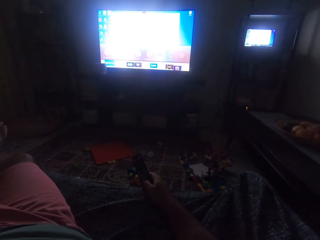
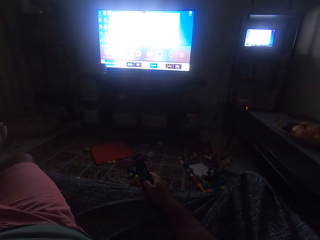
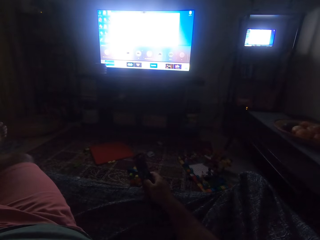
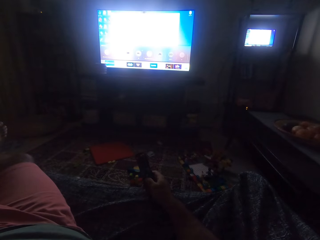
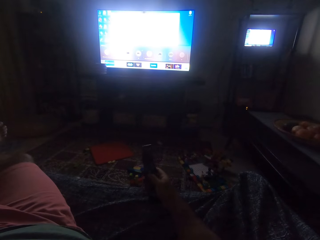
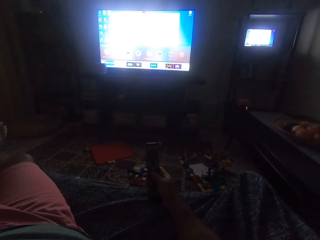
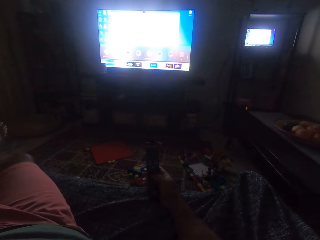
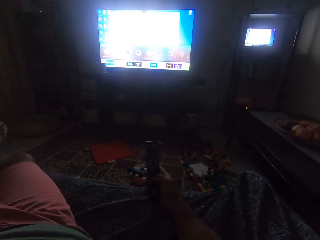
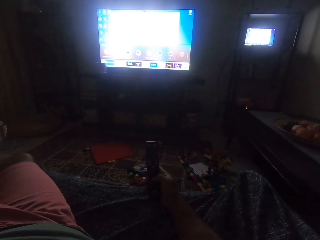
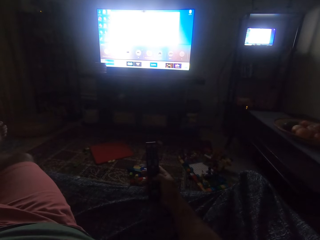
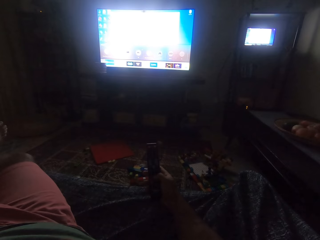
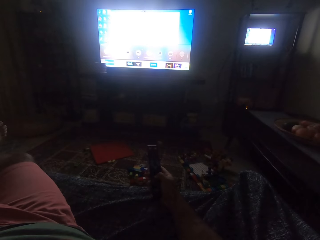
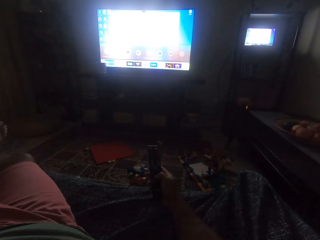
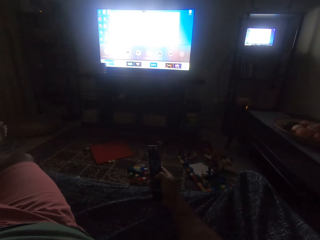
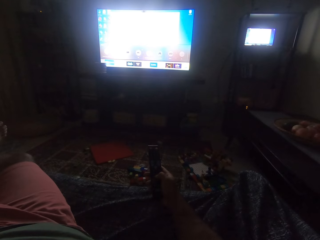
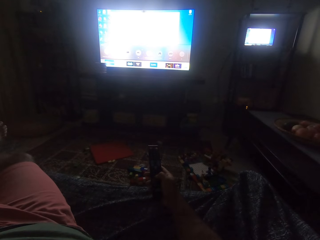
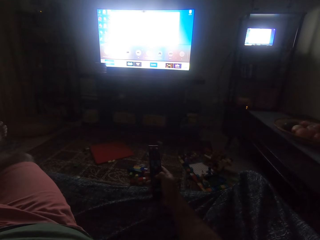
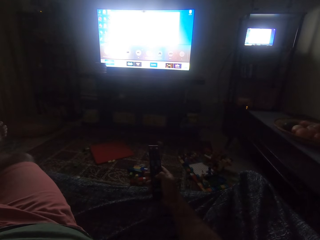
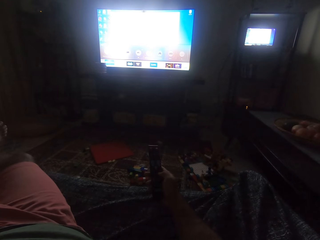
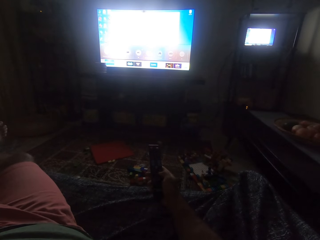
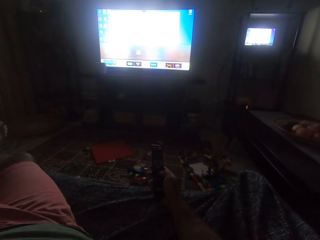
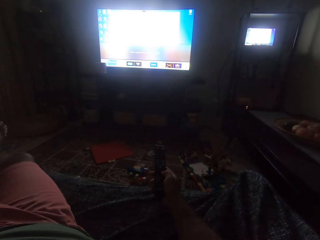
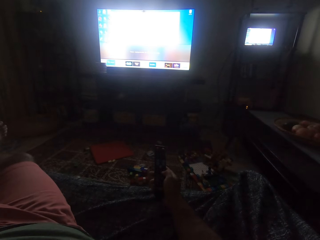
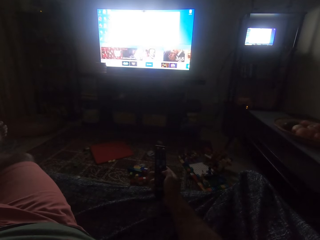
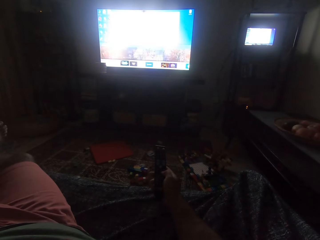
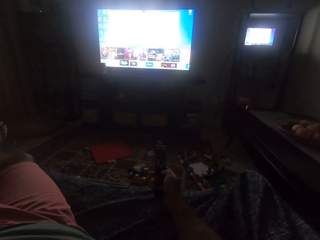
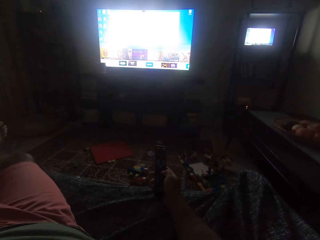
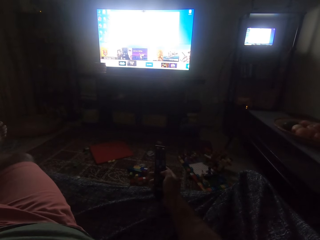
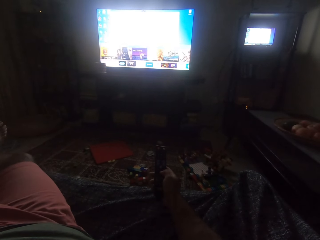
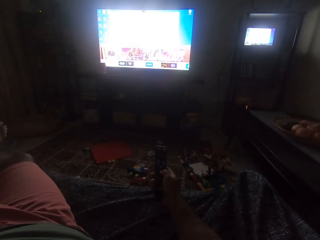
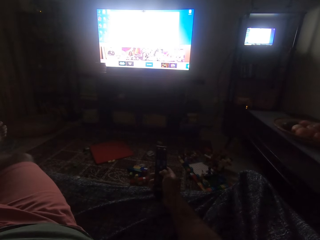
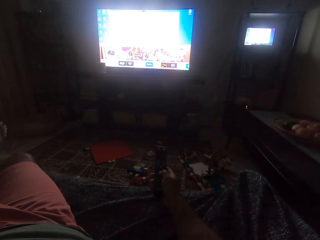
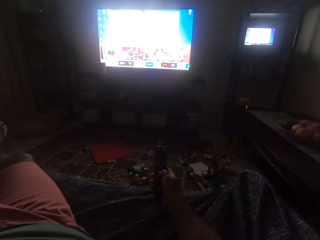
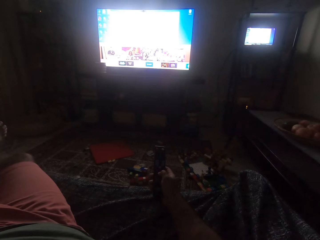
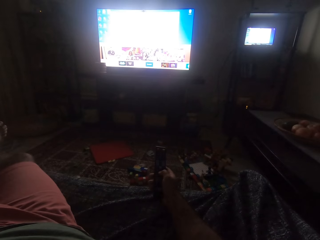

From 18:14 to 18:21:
The camera wearer operates the remote with his left hand.

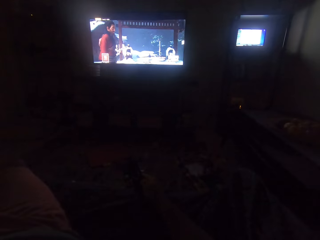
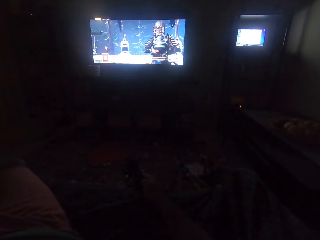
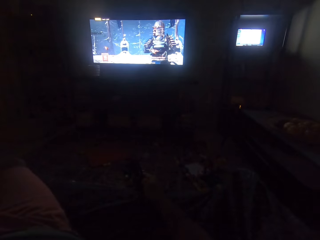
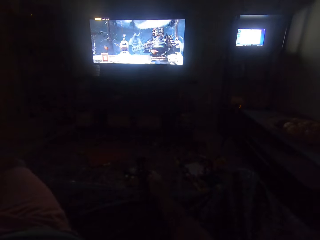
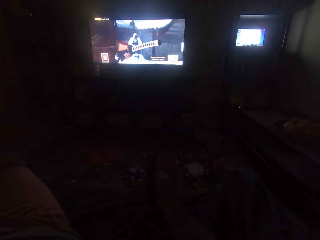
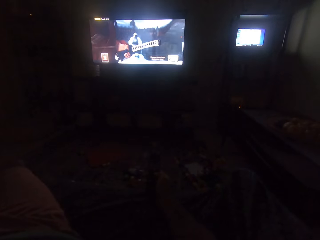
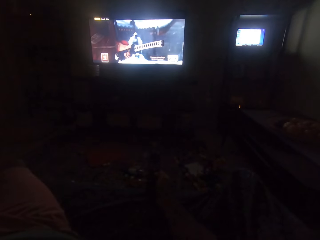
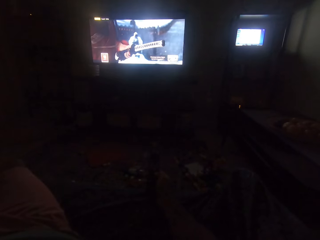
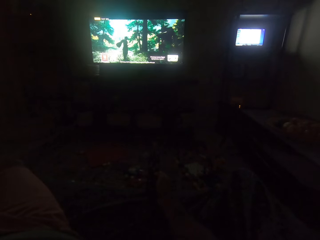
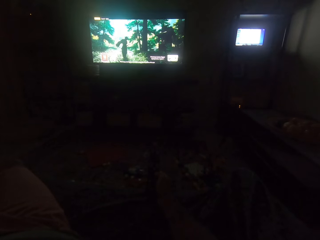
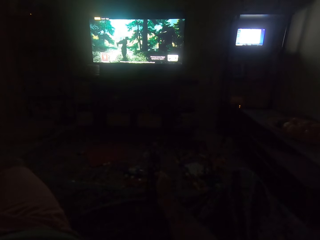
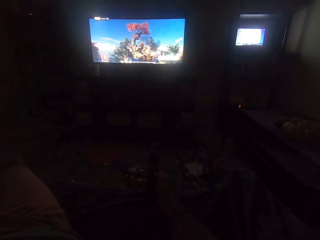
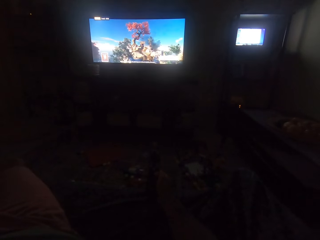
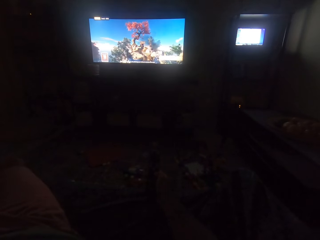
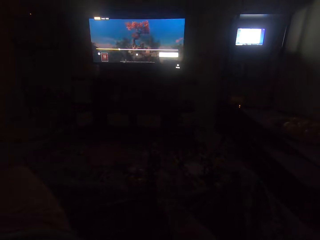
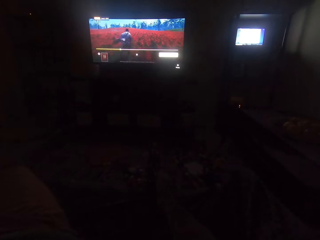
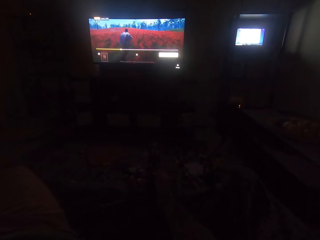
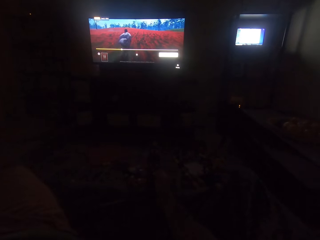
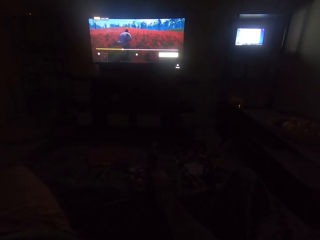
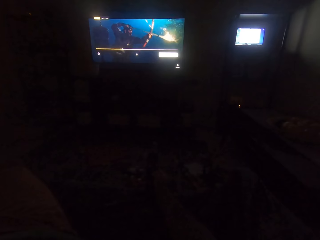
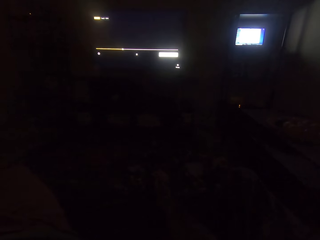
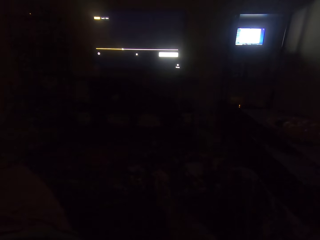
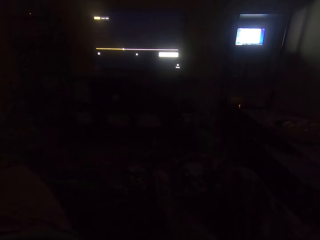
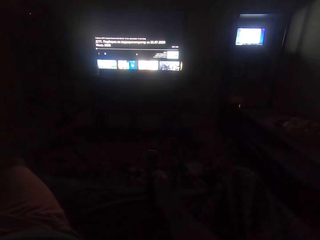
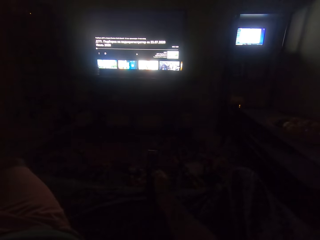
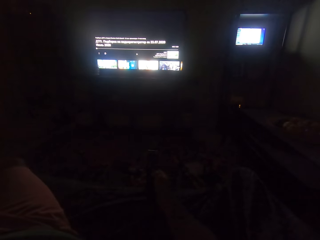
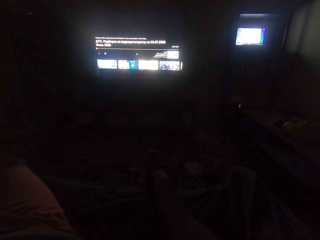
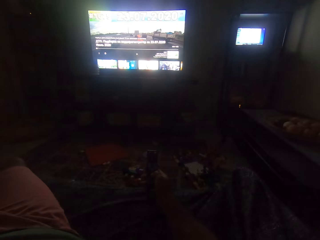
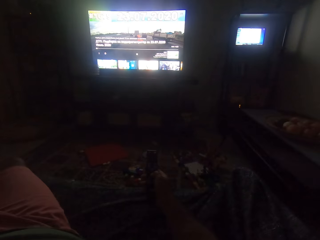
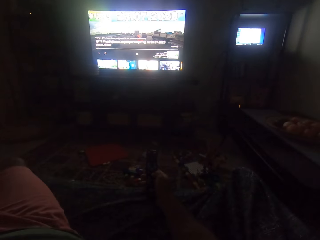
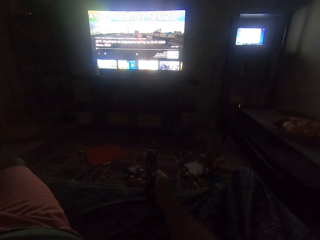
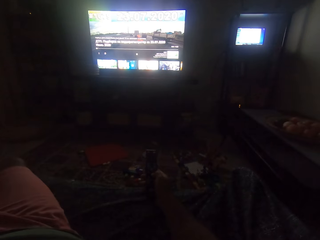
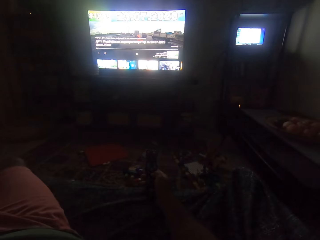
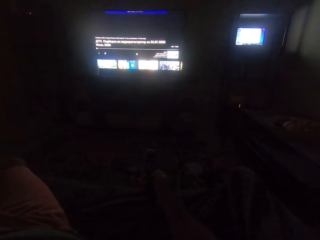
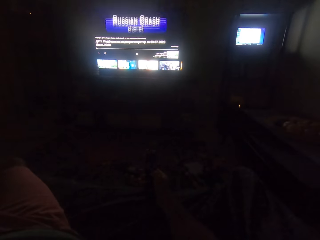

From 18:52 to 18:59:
The camera wearer operates the remote with his left hand.

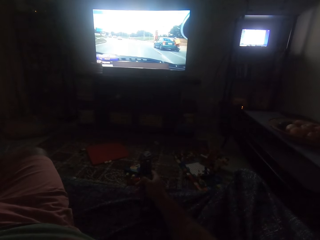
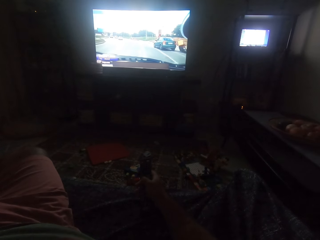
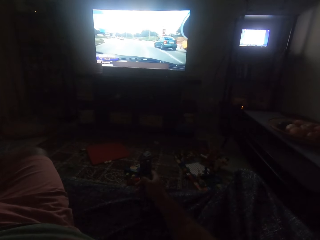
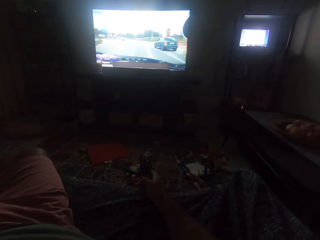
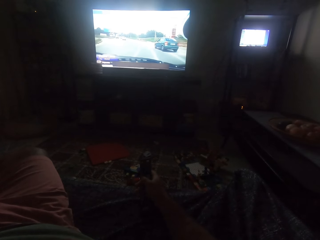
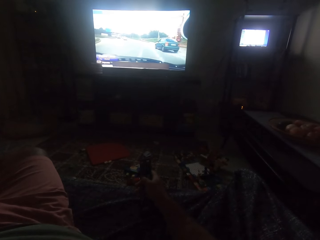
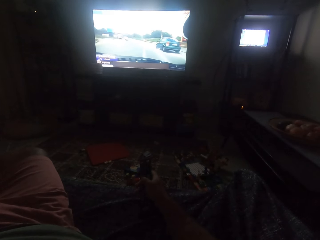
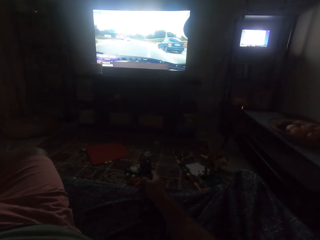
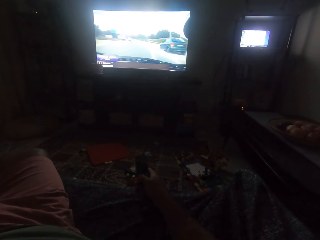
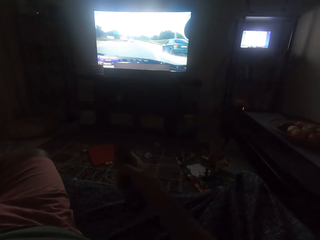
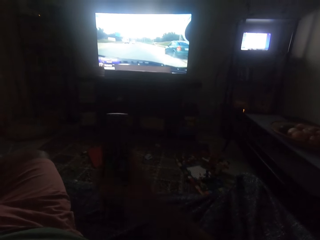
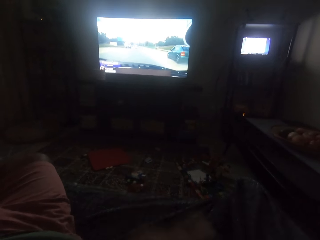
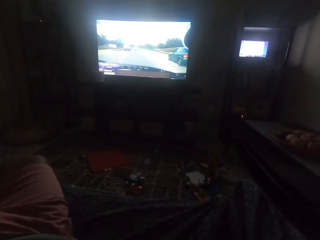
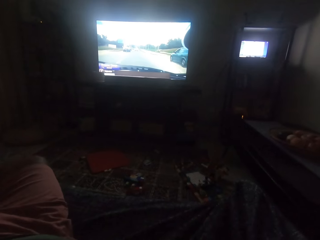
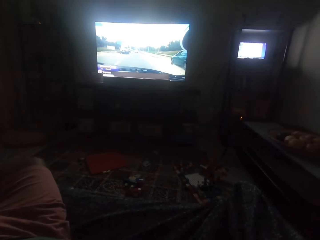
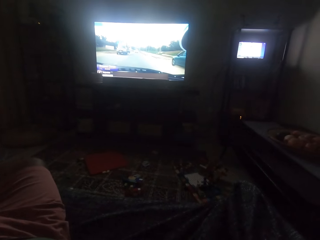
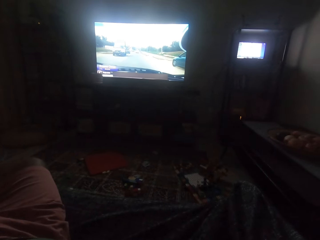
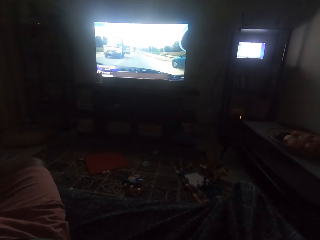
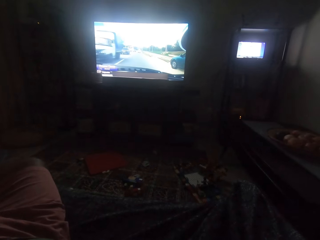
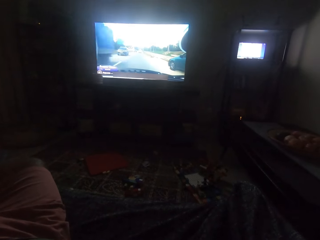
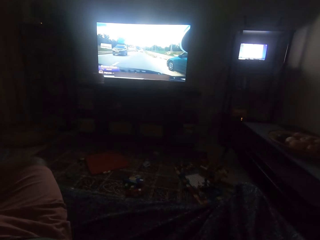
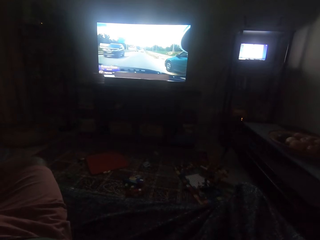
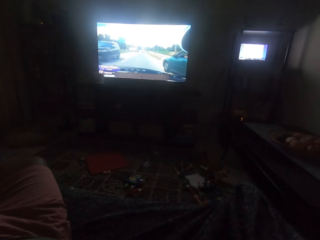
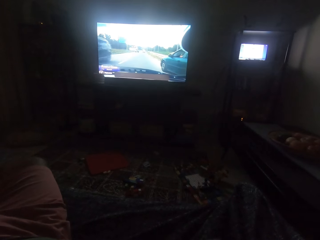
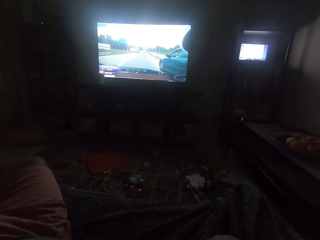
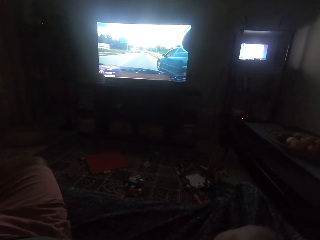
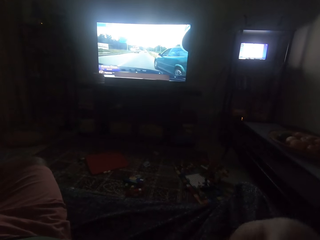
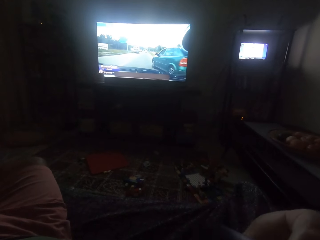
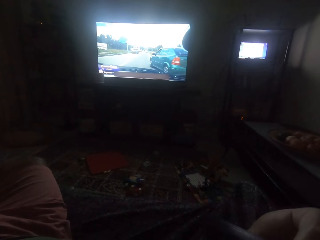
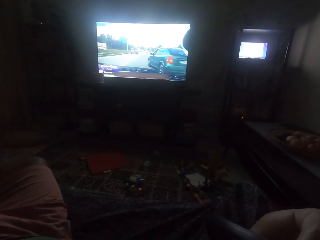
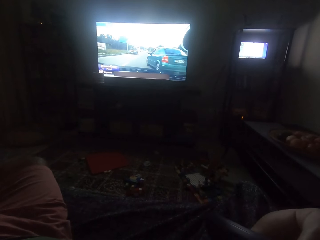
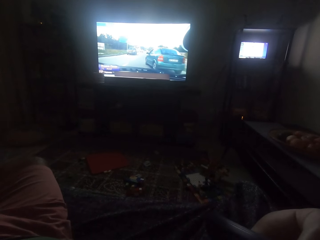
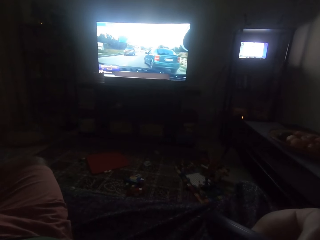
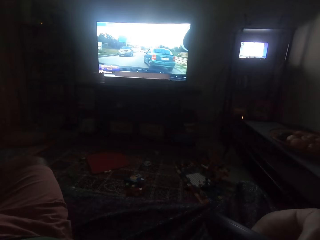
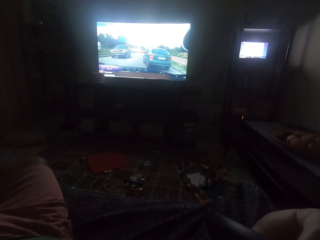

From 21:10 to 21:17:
The camera wearer touches his face with his left hand.
